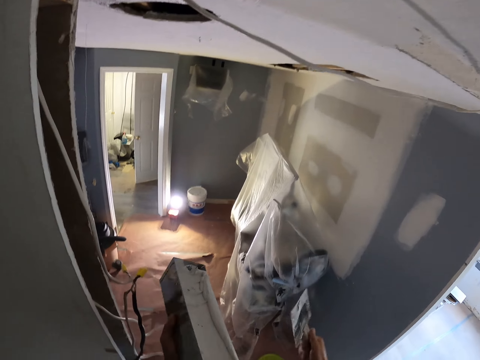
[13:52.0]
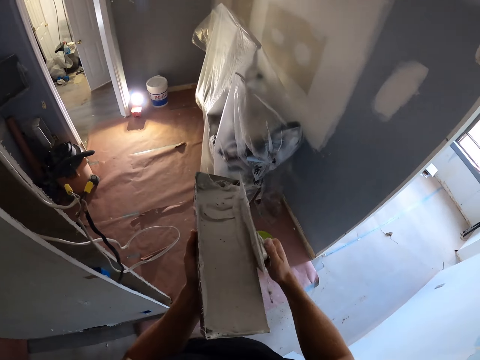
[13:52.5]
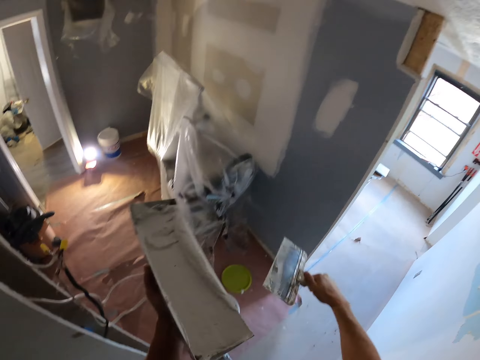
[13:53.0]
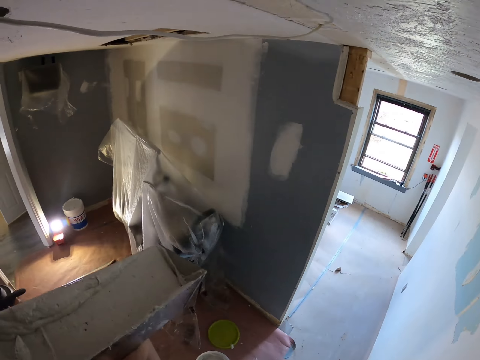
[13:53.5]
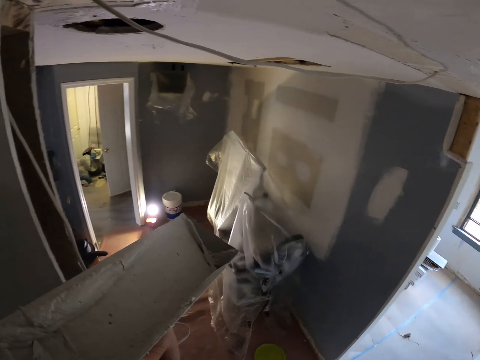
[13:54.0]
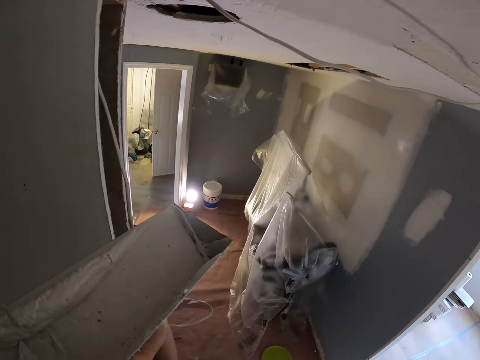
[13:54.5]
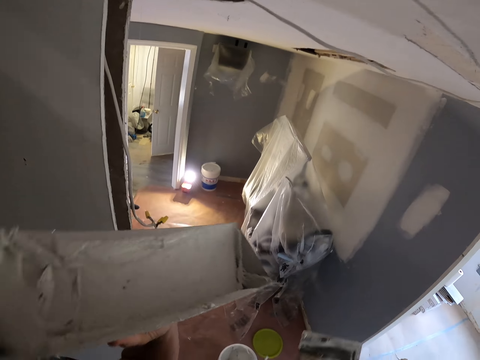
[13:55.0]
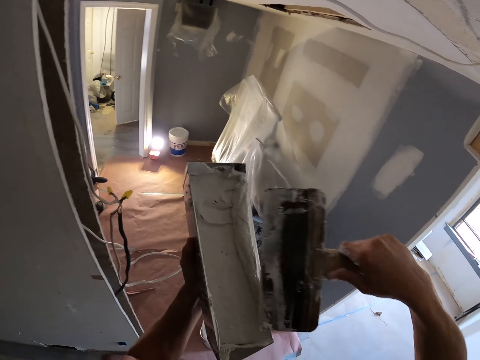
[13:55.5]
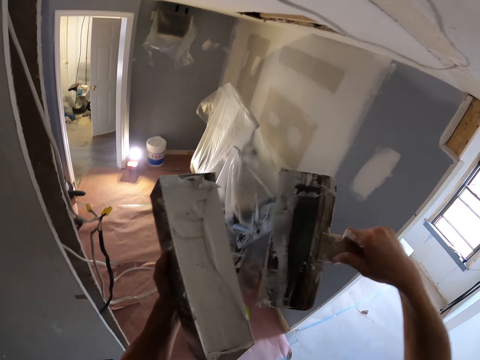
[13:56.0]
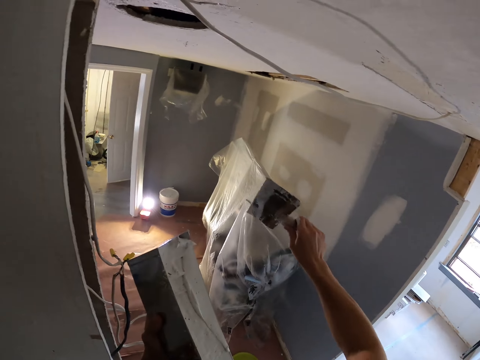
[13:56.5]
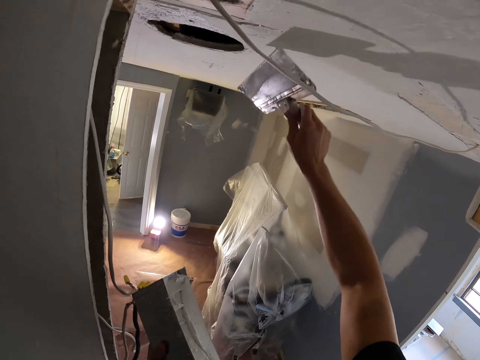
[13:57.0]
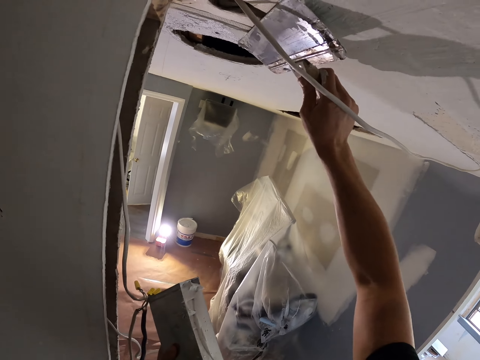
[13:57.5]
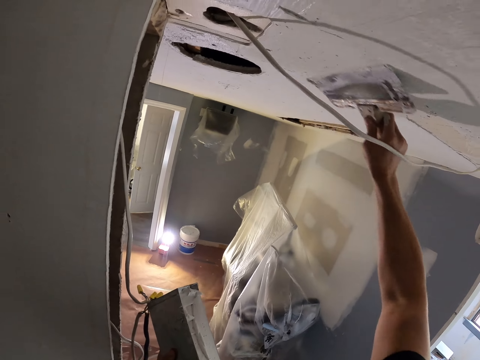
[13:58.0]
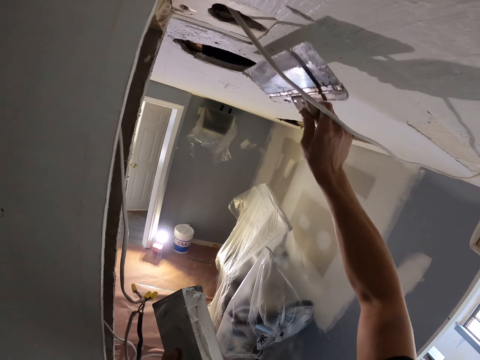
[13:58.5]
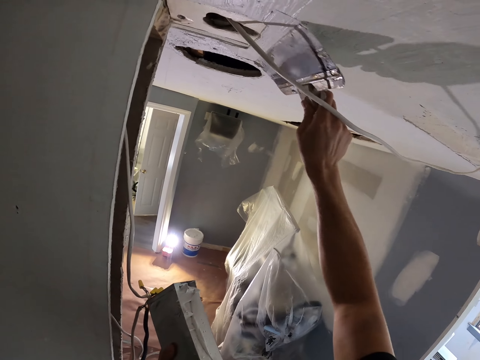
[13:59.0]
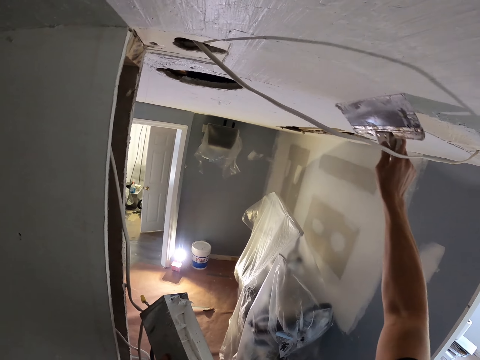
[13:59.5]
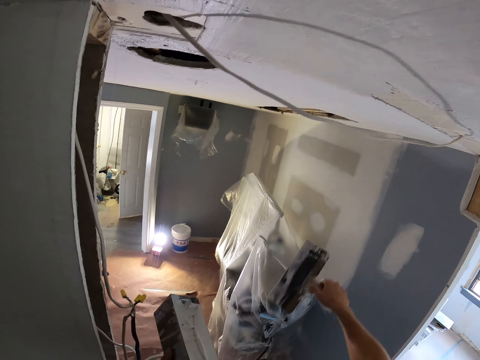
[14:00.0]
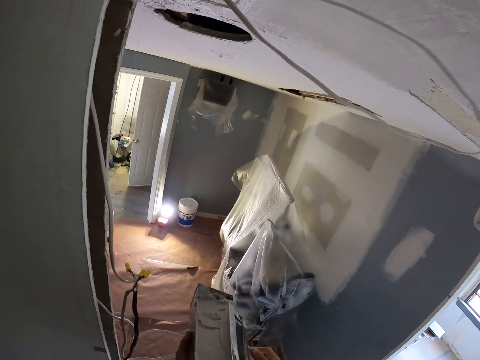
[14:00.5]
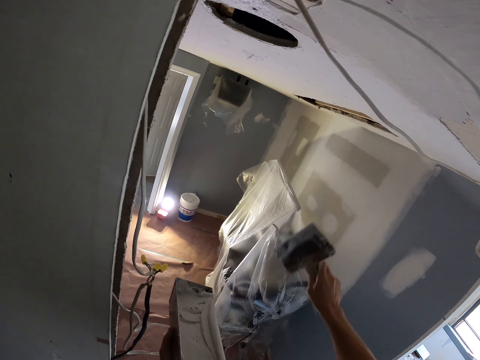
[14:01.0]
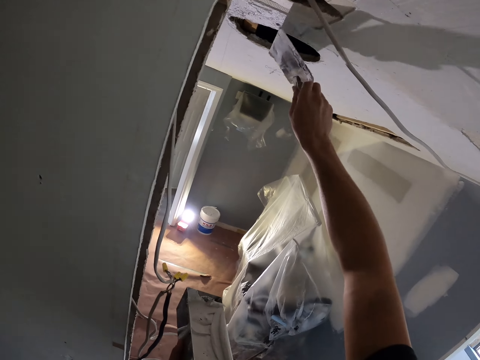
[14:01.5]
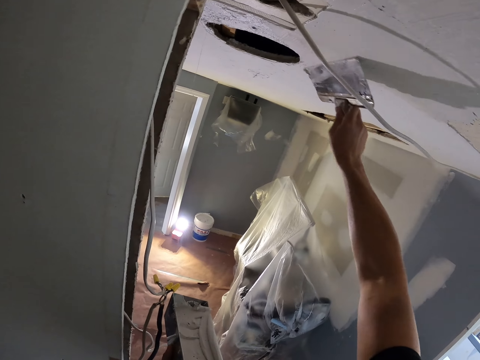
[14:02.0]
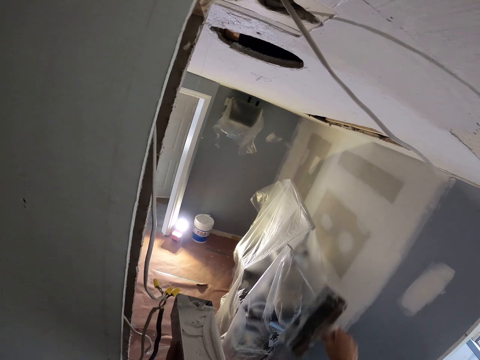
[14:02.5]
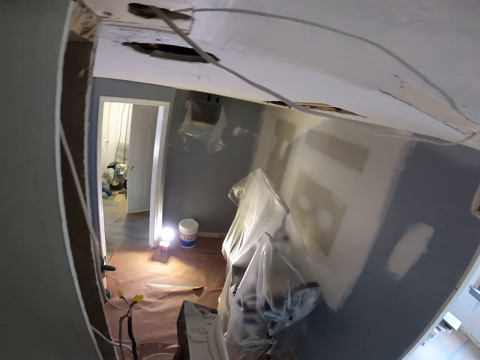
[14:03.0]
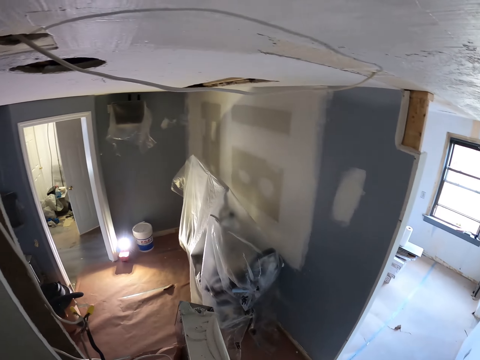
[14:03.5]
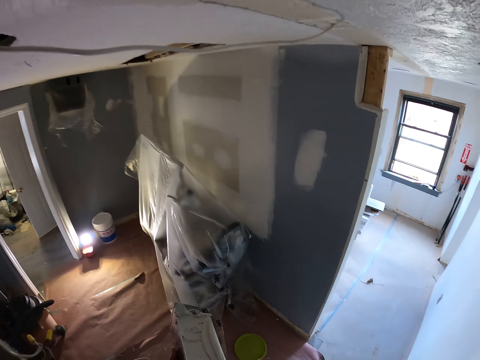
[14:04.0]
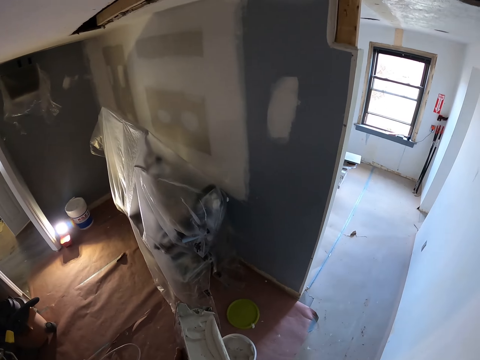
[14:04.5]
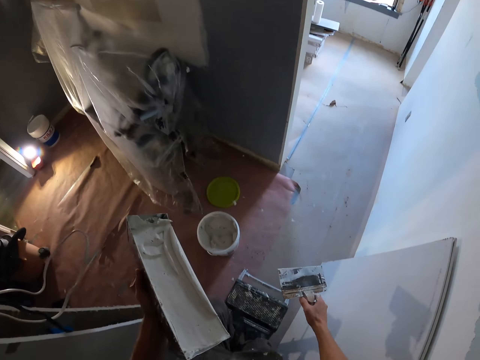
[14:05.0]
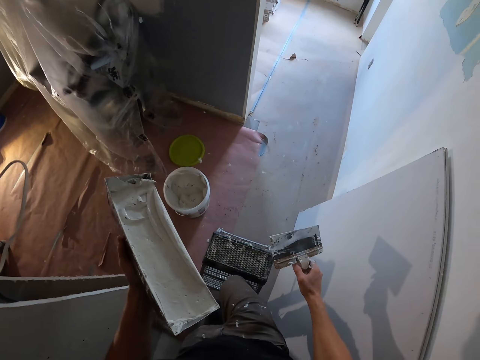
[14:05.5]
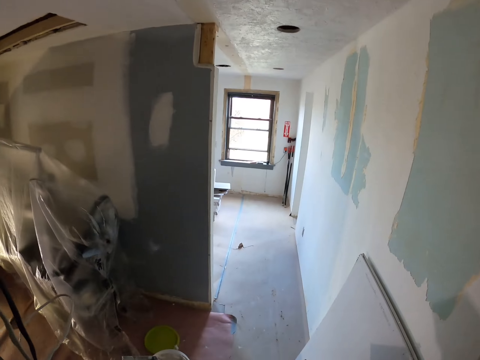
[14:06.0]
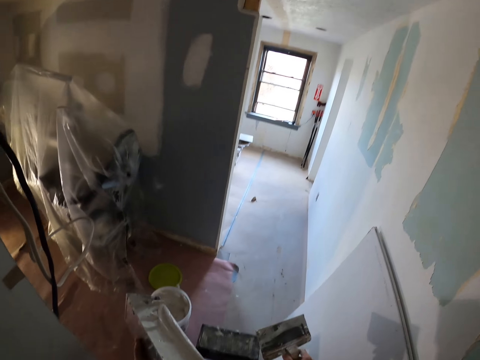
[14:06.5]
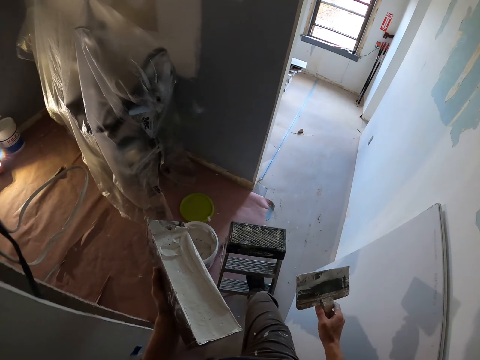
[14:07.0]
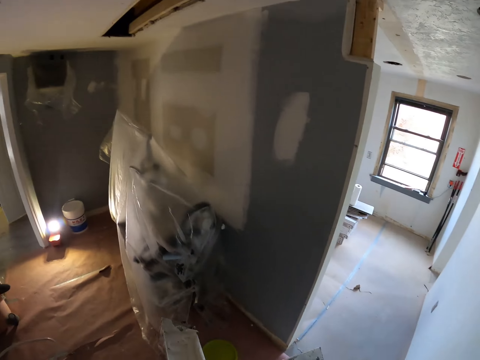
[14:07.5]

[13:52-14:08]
The camera wearer rubs the taping knife in the right hand on the container with paint. They rotate the container in the left hand. They rub the taping knife in the right hand on the container with paint. They smoothen the paint on the wall with the taping knife. They rub the taping knife in the right hand on the container with paint. They smoothen the paint on the wall with the taping knife. They look around. They climb down the ladder.

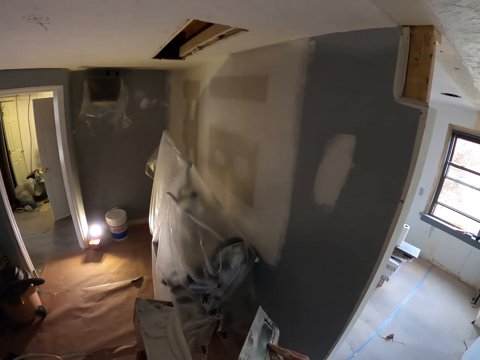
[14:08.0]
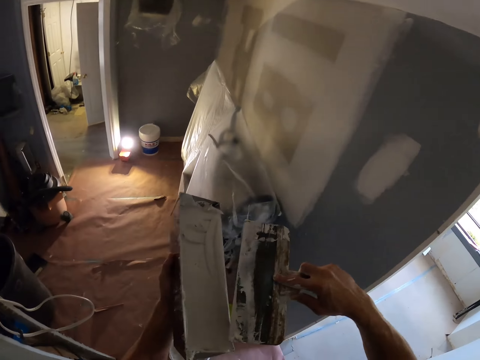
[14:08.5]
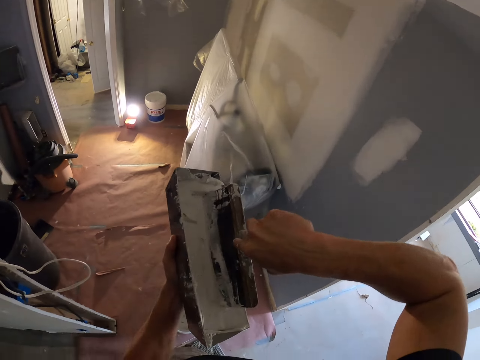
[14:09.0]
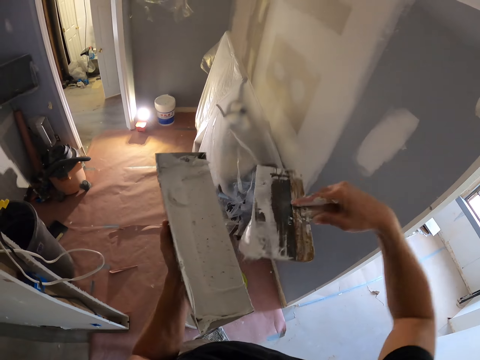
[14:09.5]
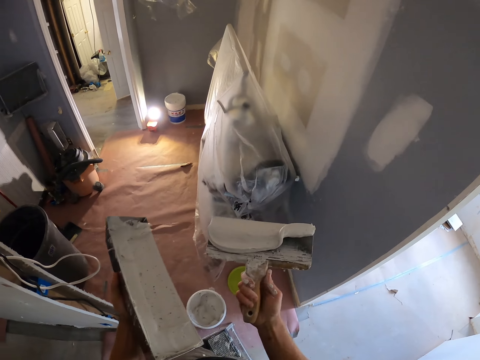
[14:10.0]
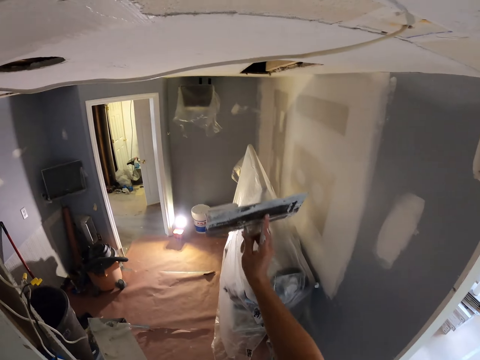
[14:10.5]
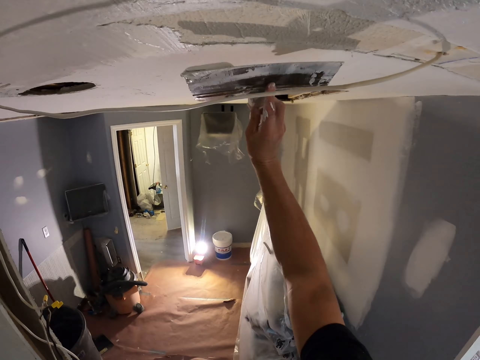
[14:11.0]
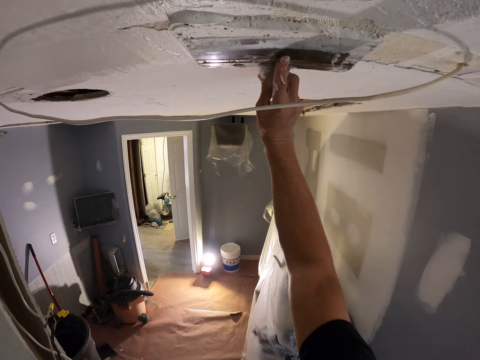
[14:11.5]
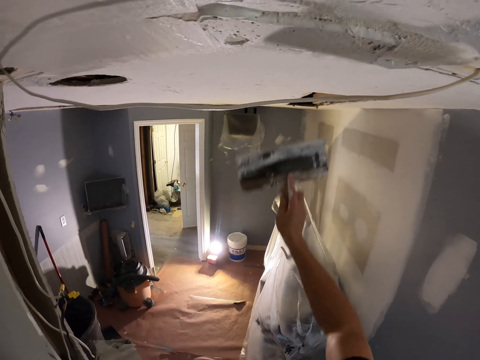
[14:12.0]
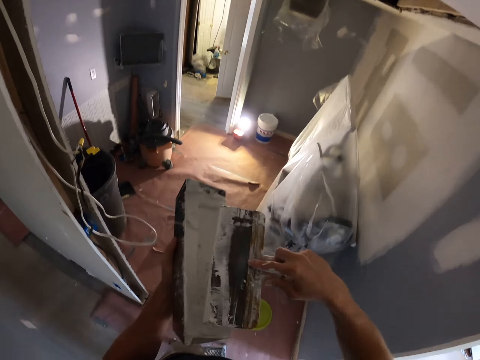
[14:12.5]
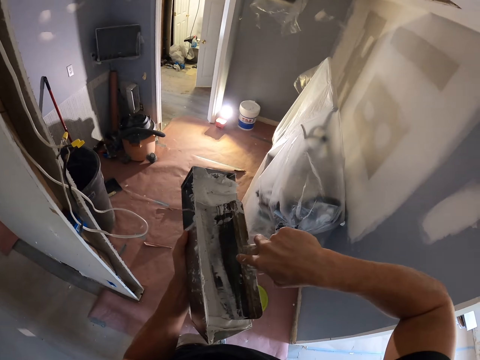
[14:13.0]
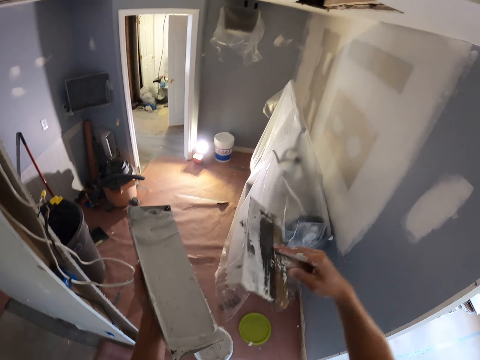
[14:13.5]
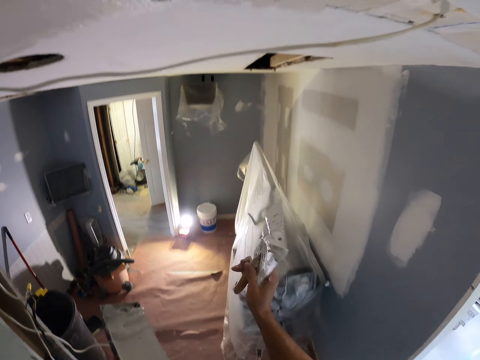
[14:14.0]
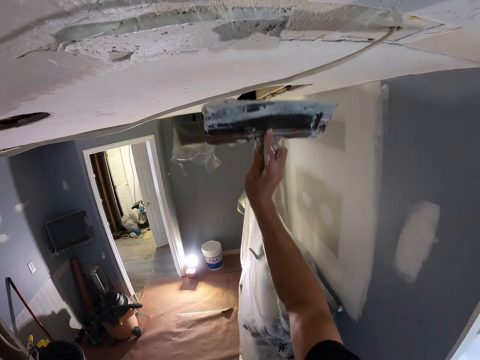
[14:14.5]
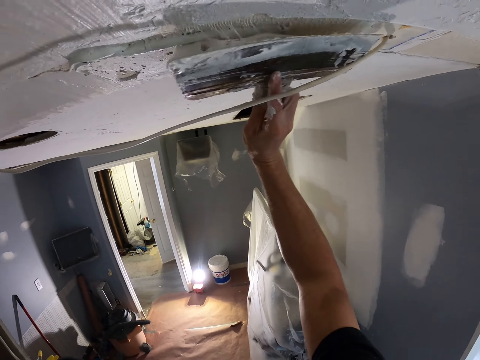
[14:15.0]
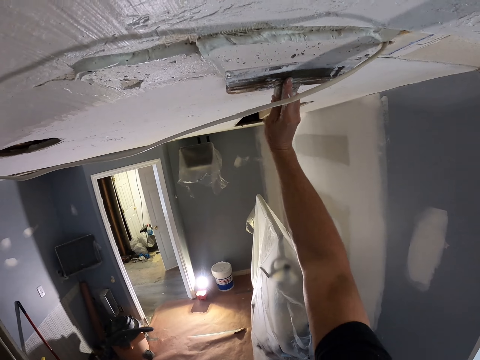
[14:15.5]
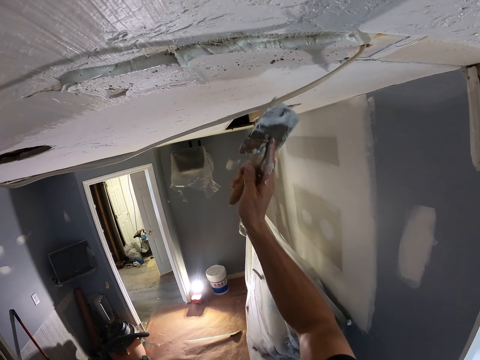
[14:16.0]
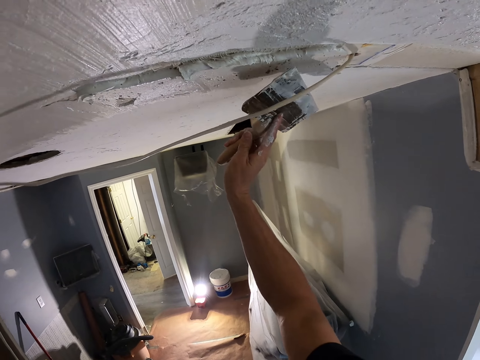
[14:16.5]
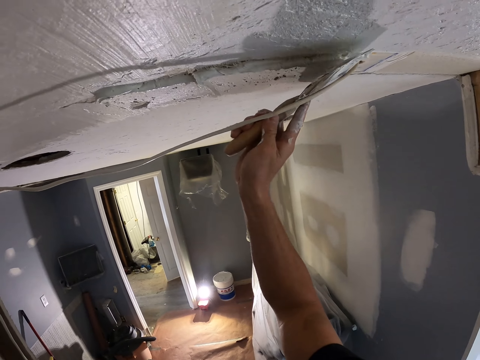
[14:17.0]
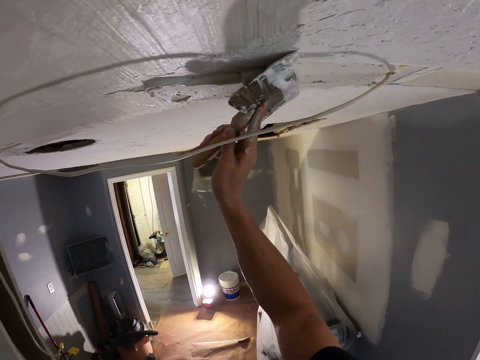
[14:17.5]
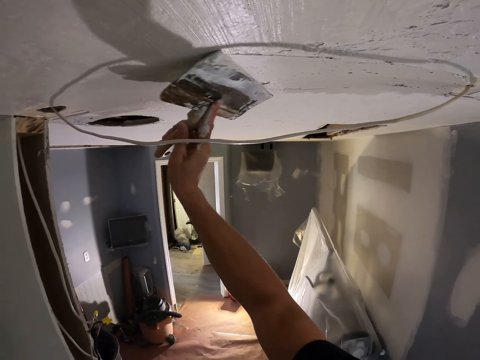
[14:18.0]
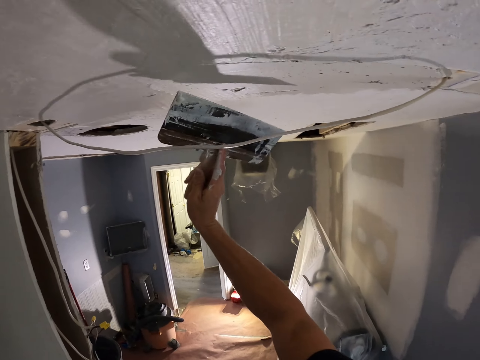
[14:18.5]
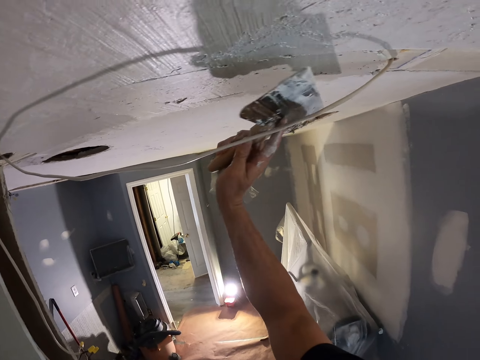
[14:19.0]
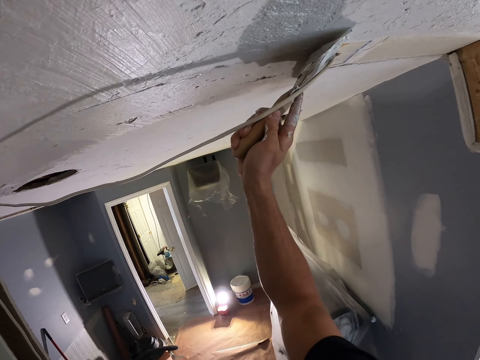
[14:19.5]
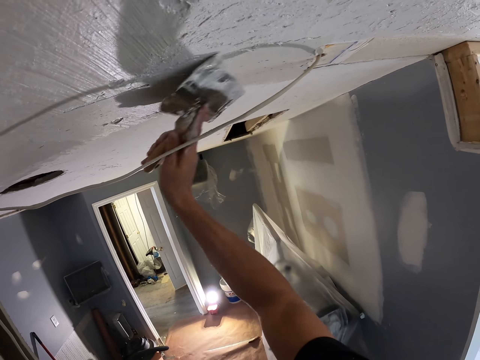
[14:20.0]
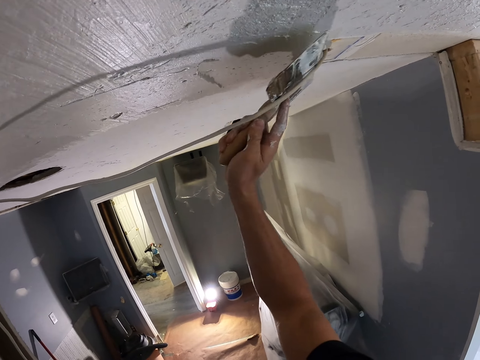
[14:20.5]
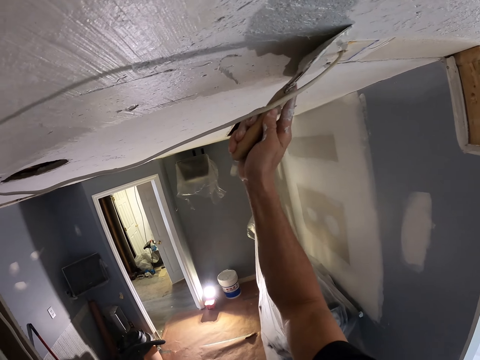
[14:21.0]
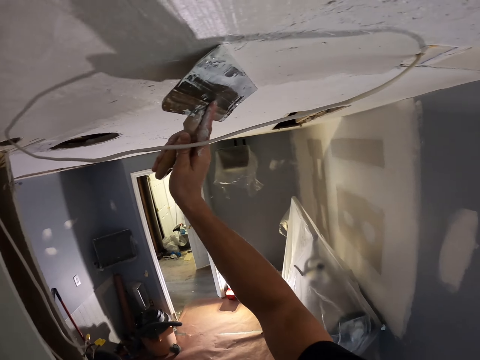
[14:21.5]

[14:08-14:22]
The camera wearer scoops paint or skim coat in the container with a taping knife or squeegee trowel in the right hand. They spread the paint on the wall with the taping knife in the right hand. They scoop the paint in the container with the taping knife in the right hand. They spread the paint on the wall with the taping knife in the right hand. They smoothen the ceiling by skim coating with the squeegee trowel.
